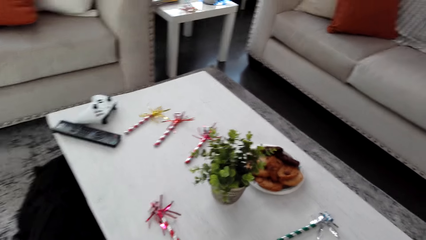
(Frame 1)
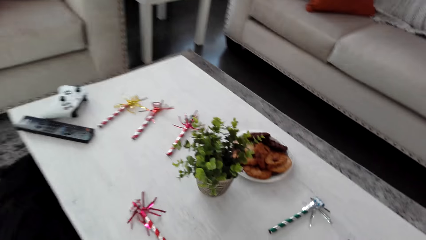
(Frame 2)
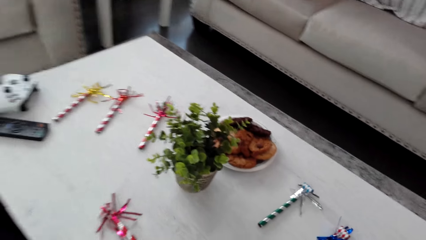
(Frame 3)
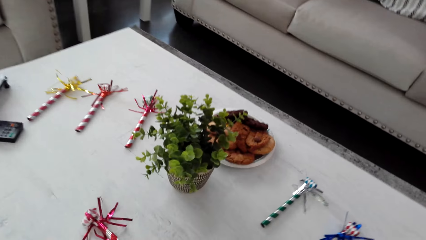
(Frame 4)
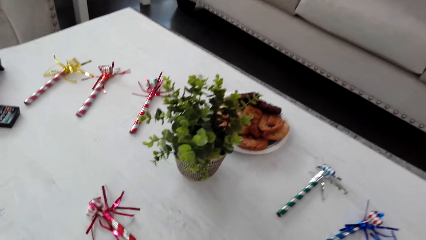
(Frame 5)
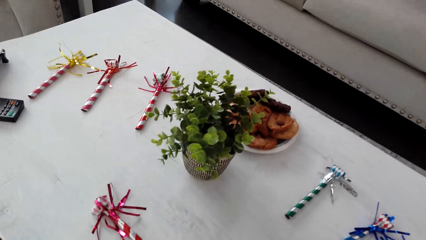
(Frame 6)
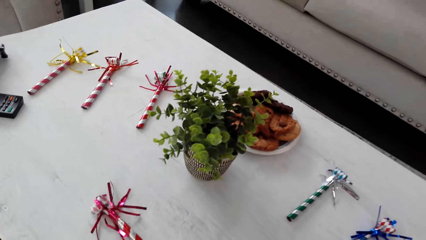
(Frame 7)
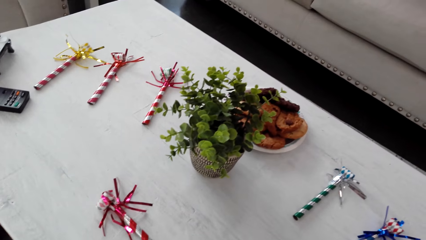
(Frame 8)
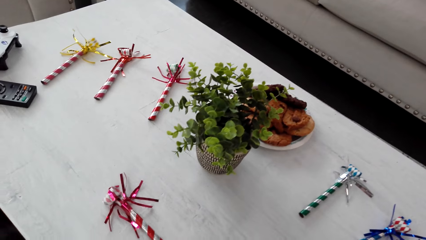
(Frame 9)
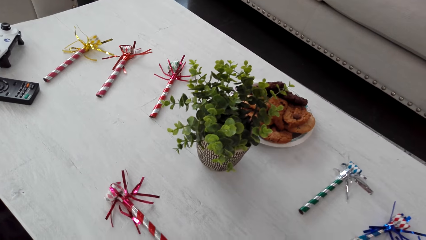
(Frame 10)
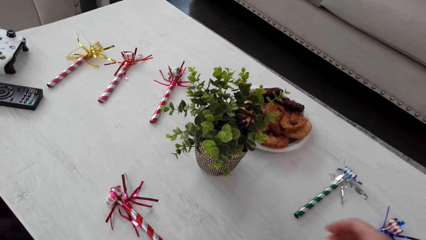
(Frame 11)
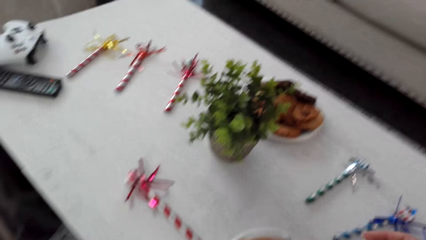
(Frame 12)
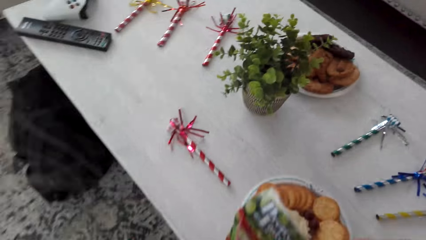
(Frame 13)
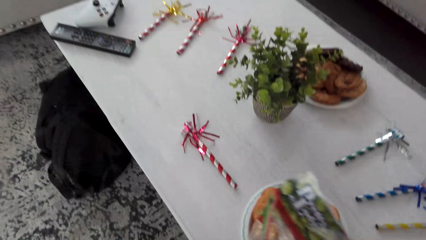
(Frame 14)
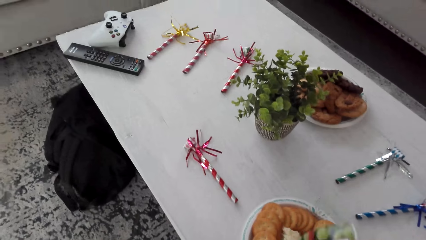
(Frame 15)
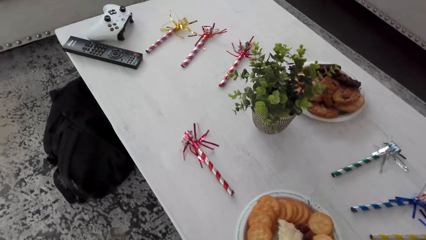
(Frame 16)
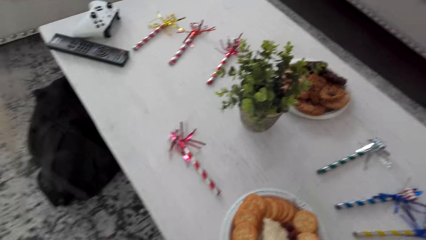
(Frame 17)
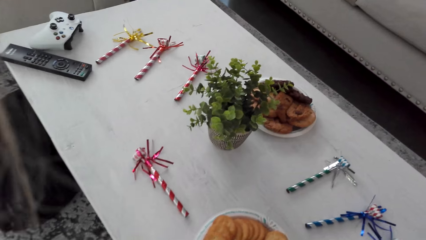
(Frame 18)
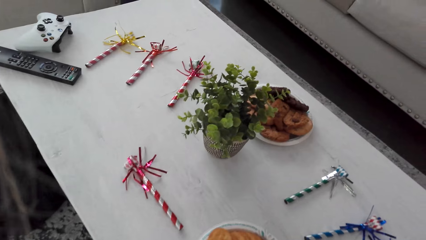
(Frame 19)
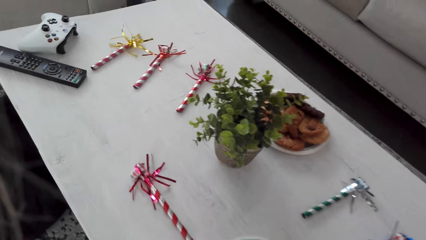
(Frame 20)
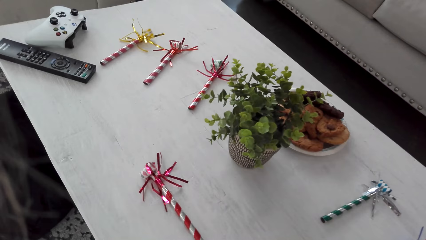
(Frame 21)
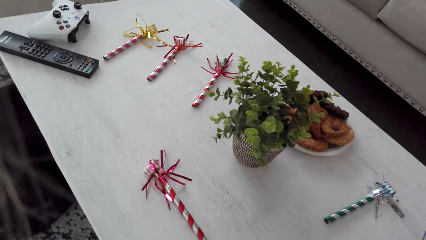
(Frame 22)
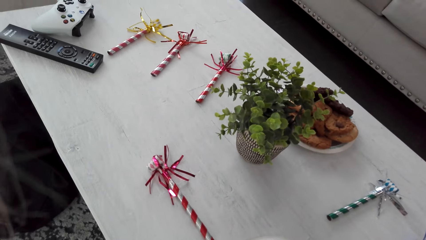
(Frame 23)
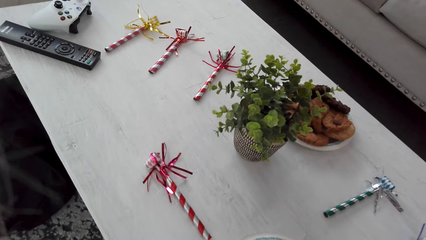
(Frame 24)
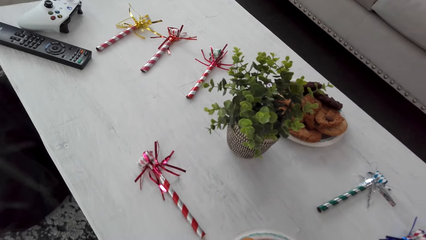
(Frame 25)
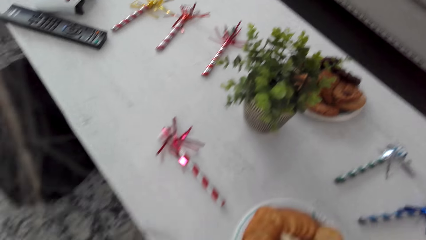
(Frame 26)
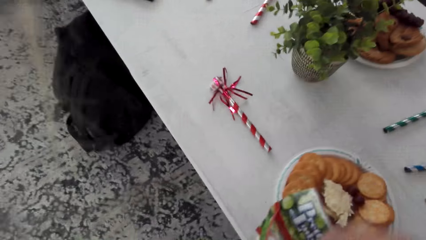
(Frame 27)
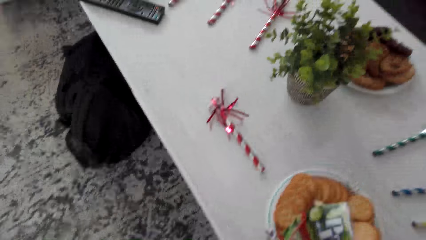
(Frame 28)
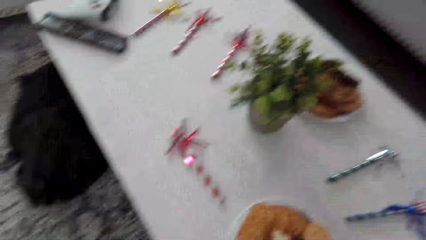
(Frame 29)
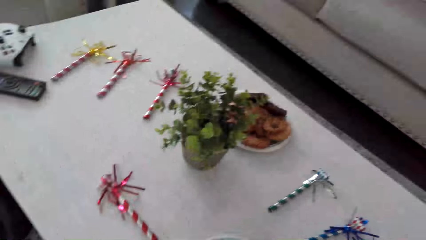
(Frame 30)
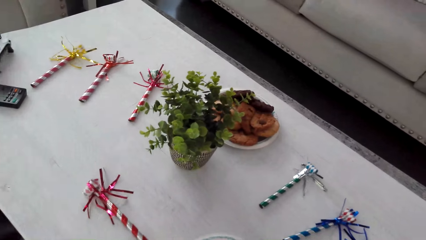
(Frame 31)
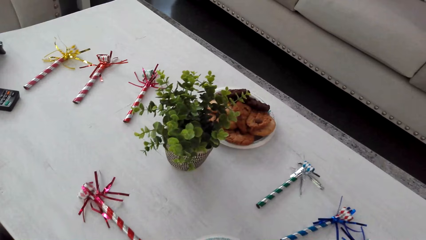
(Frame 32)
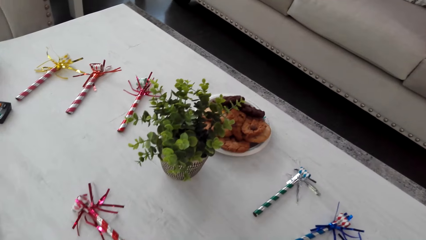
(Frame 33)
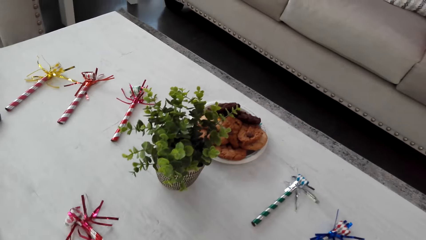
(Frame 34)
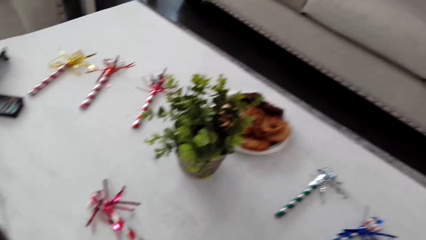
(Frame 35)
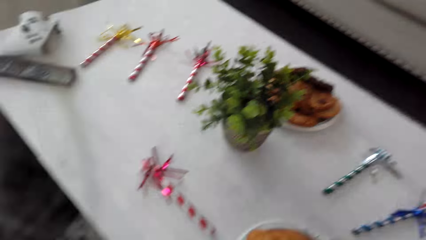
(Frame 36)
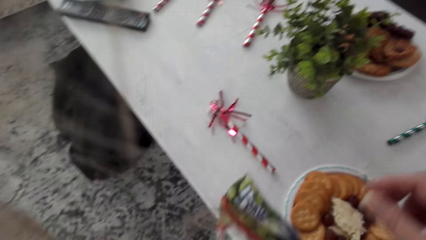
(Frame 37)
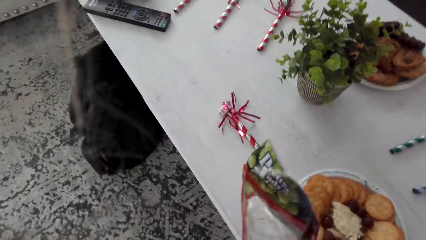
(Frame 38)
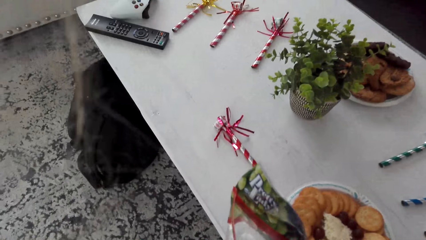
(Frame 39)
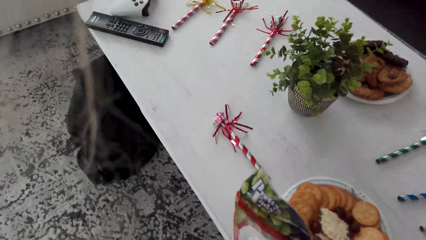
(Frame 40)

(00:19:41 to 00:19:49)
The camera wearer puts snacks on a plate.

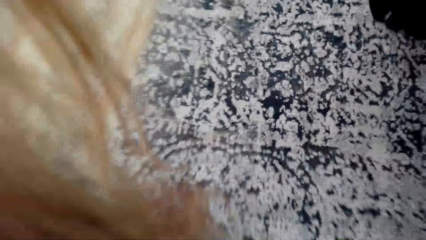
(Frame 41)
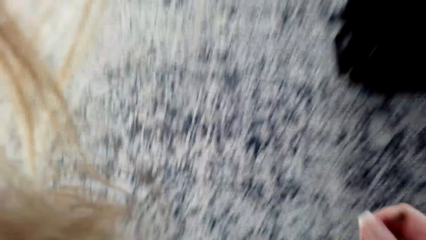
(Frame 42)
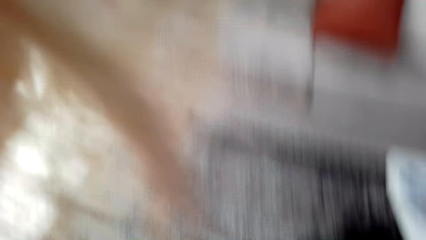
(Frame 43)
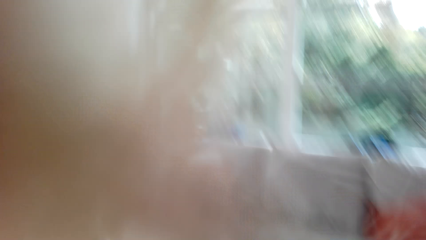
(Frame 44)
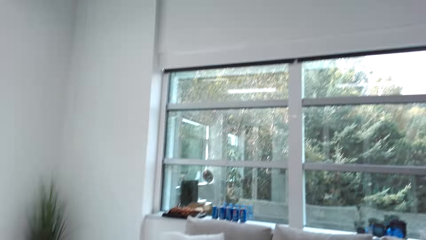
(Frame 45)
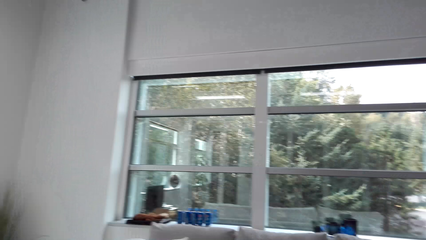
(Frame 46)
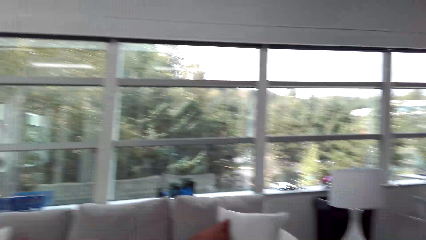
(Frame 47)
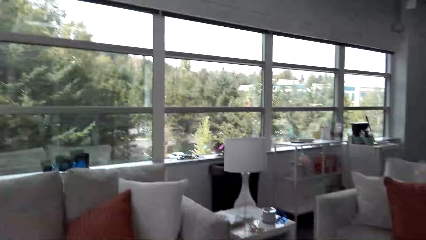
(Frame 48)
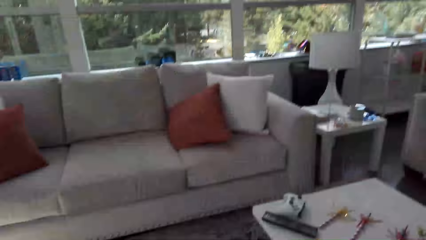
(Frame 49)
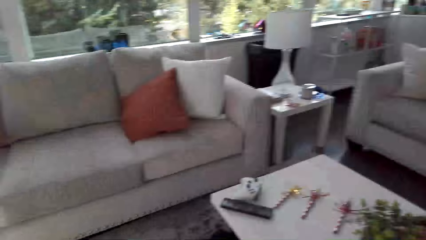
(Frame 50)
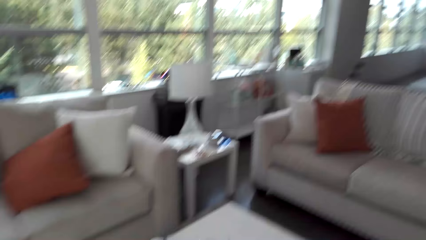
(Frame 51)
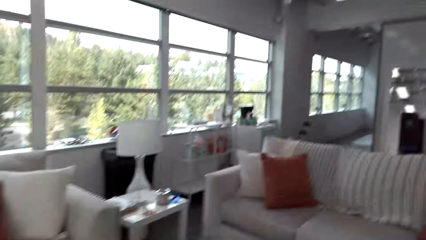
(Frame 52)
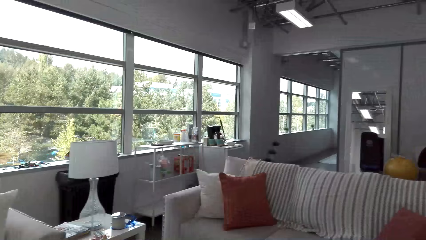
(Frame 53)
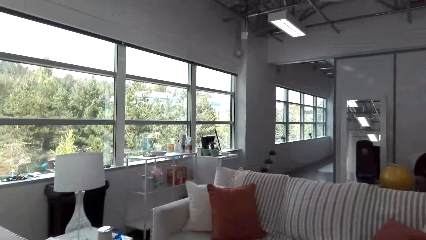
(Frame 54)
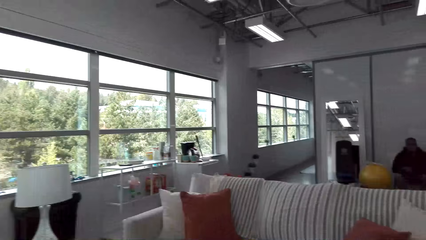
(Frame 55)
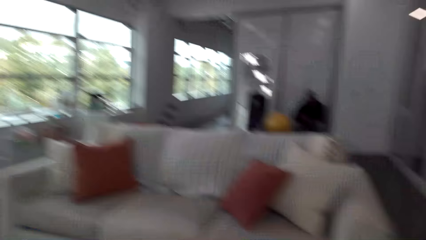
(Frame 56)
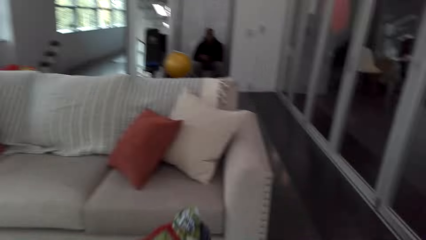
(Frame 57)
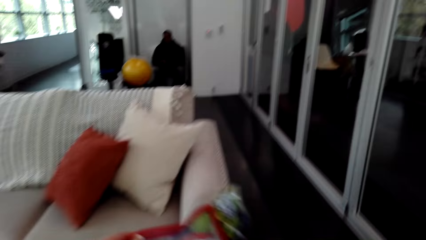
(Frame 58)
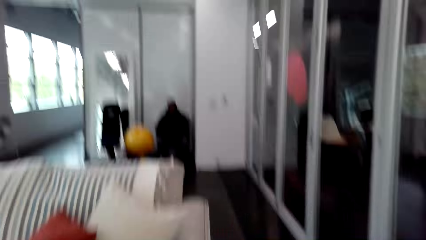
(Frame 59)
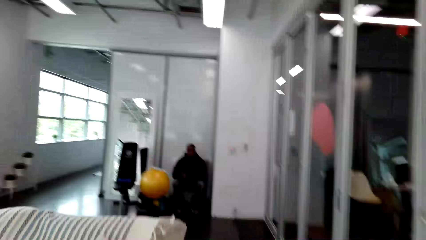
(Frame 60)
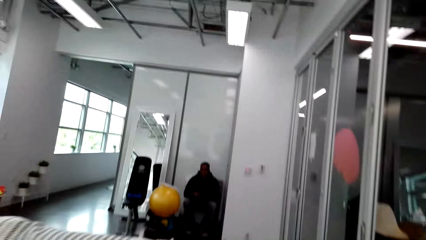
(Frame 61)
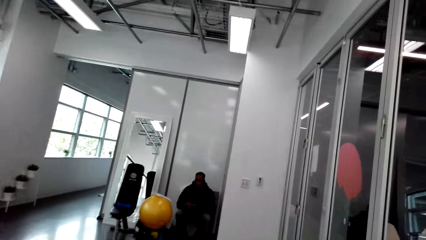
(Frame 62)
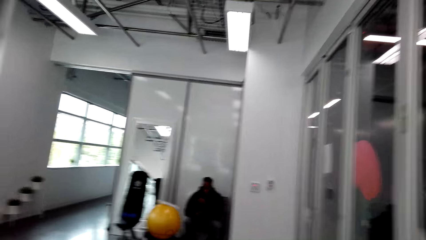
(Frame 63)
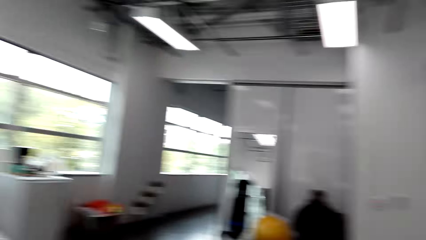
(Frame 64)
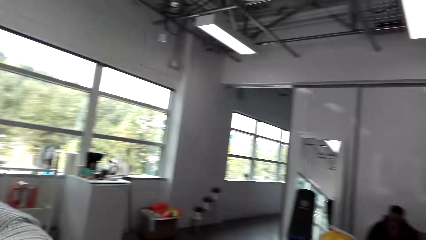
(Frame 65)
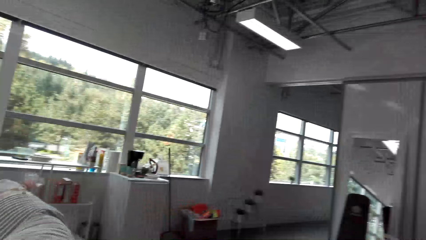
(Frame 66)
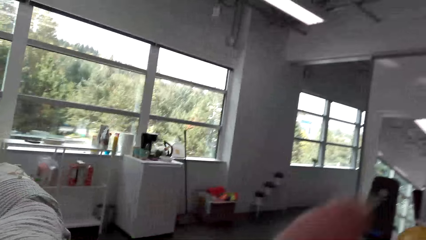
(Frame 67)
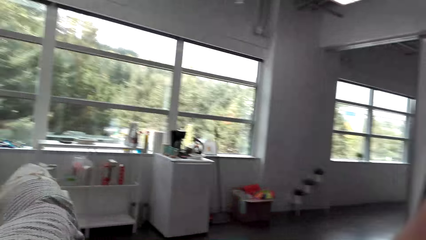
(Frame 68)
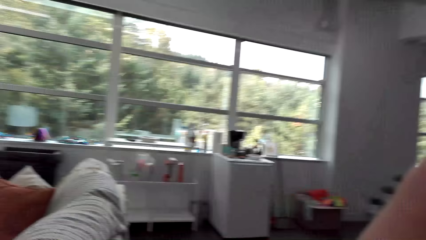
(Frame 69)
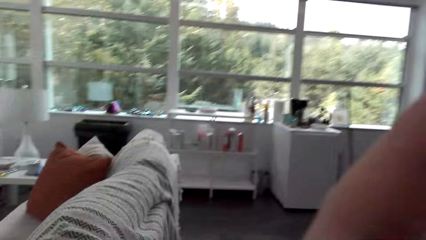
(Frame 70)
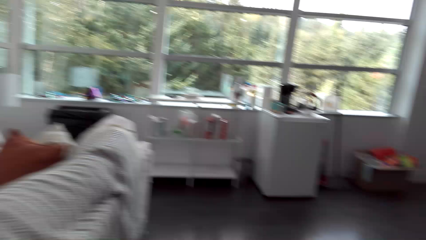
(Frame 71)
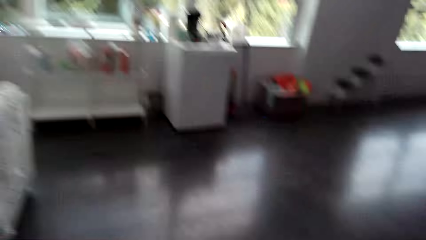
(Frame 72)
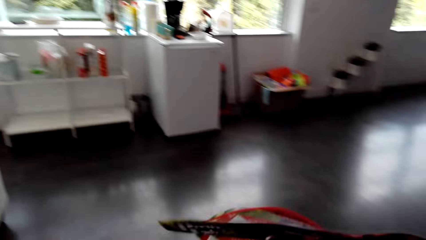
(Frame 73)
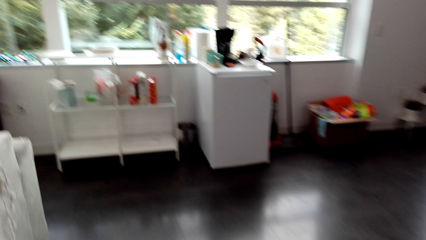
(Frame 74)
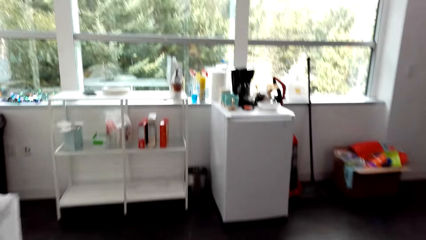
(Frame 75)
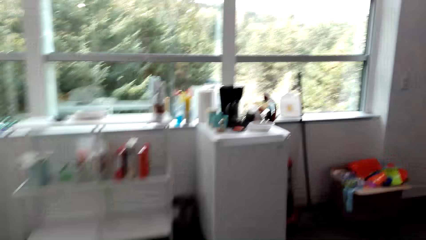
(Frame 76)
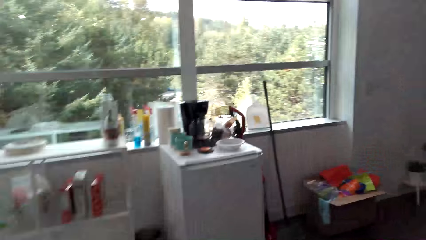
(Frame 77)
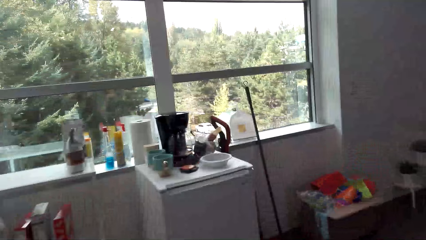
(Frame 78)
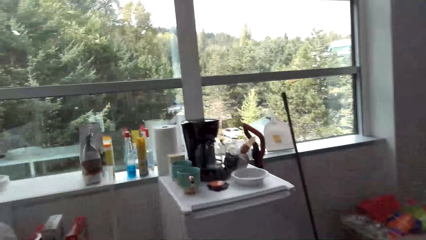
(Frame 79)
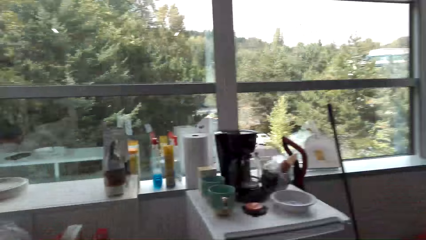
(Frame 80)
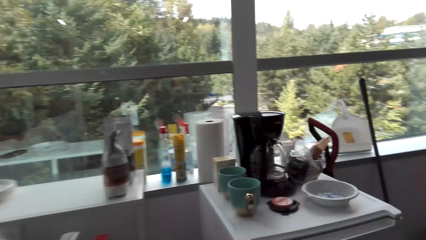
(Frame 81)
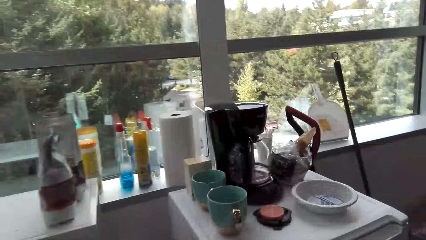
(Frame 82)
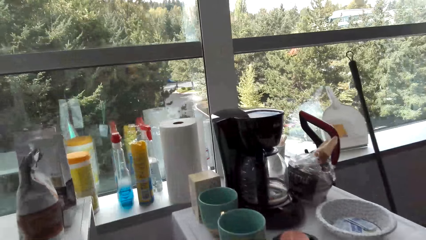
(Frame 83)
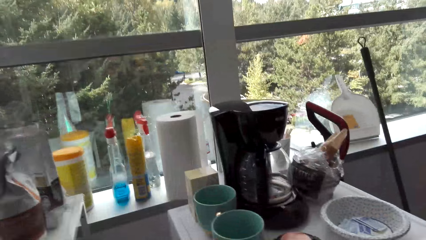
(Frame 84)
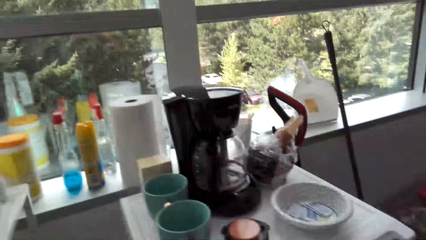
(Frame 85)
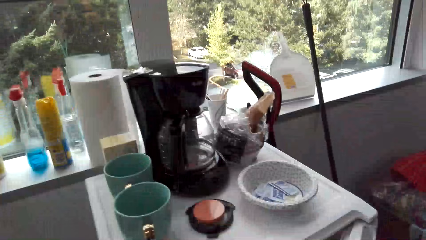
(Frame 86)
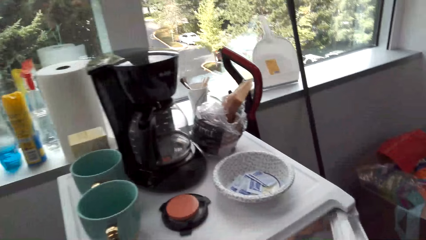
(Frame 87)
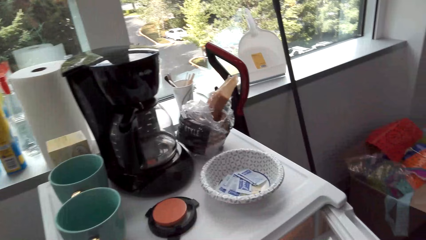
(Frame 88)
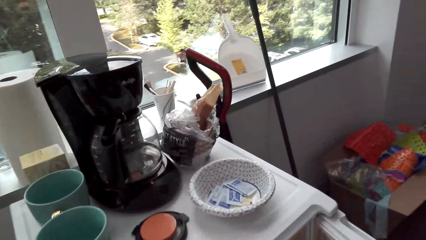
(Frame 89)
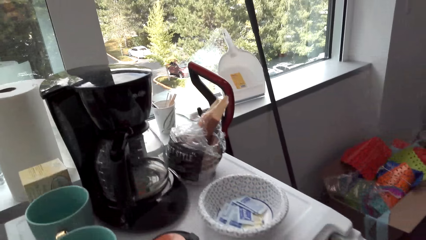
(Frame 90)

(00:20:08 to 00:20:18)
The camera wearer walks around the house.
